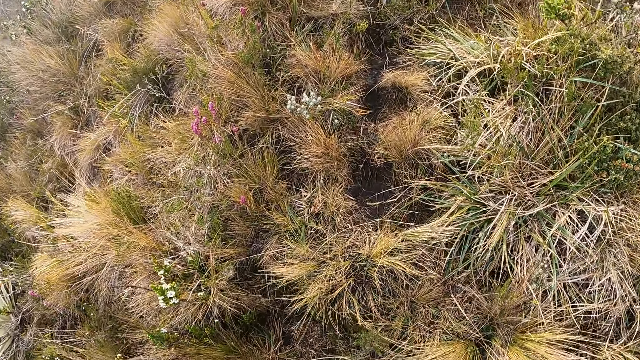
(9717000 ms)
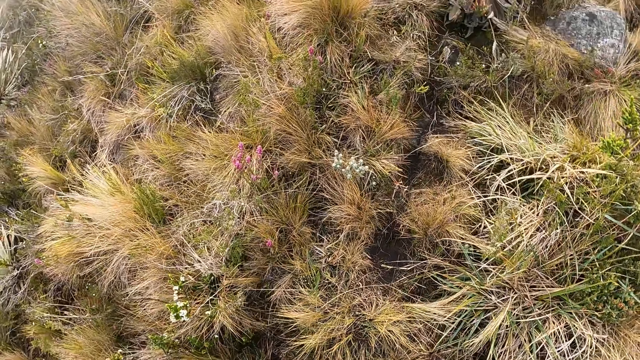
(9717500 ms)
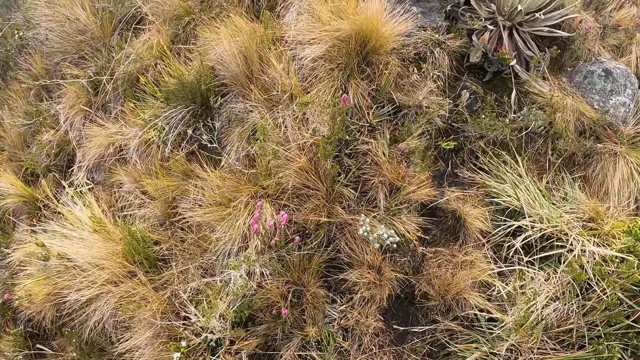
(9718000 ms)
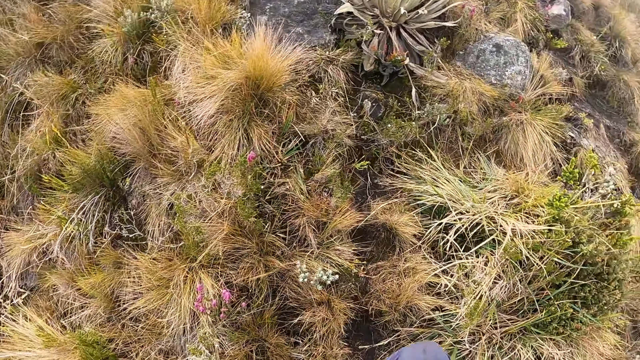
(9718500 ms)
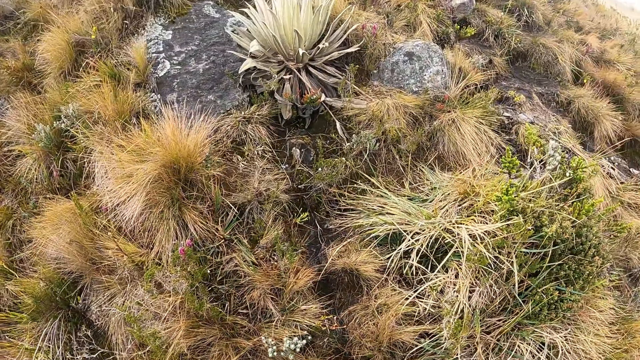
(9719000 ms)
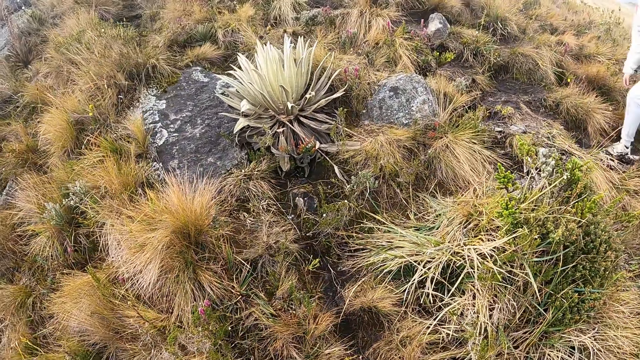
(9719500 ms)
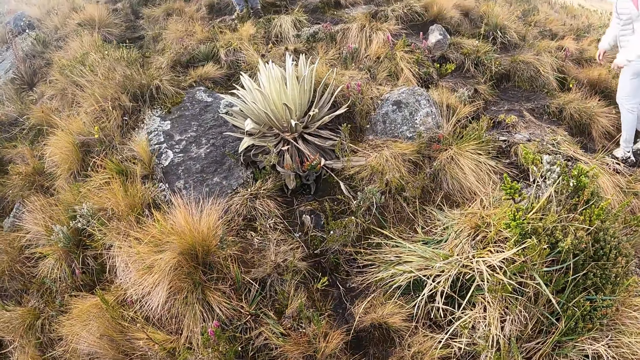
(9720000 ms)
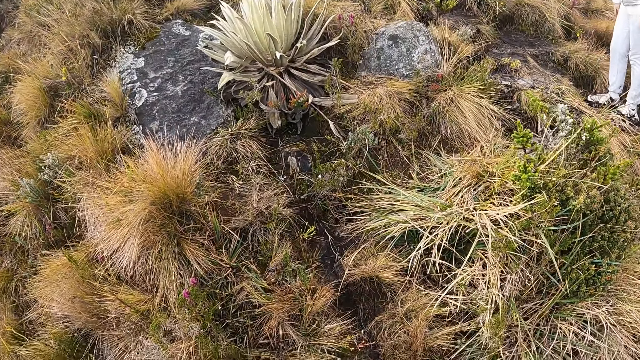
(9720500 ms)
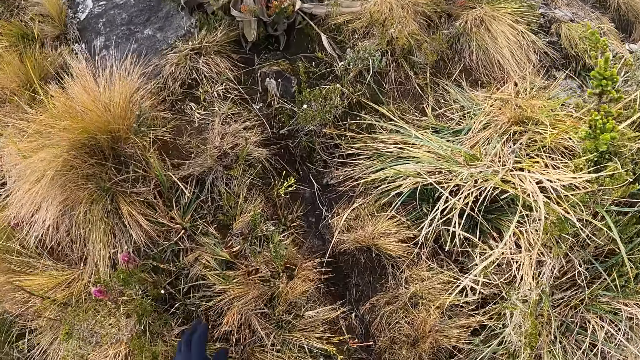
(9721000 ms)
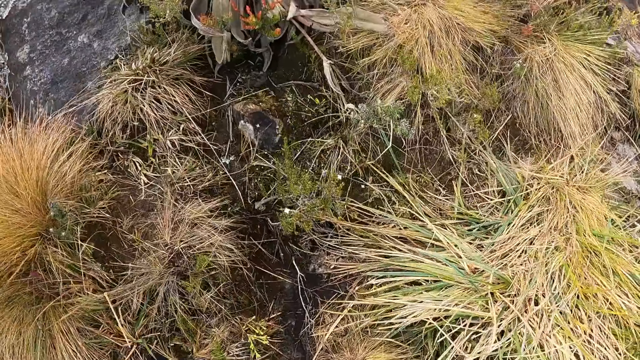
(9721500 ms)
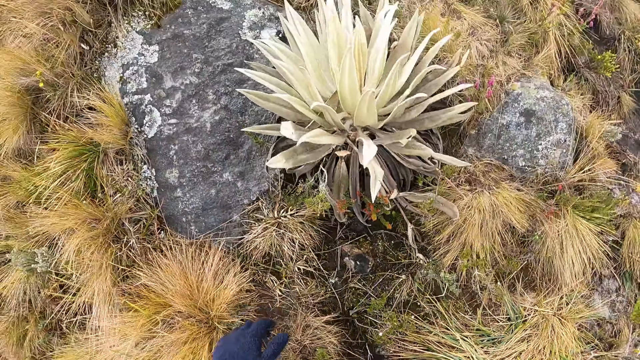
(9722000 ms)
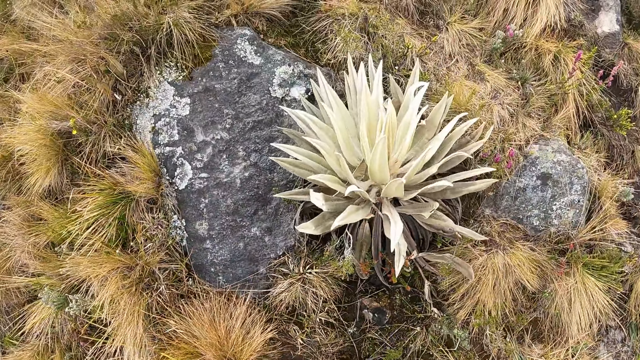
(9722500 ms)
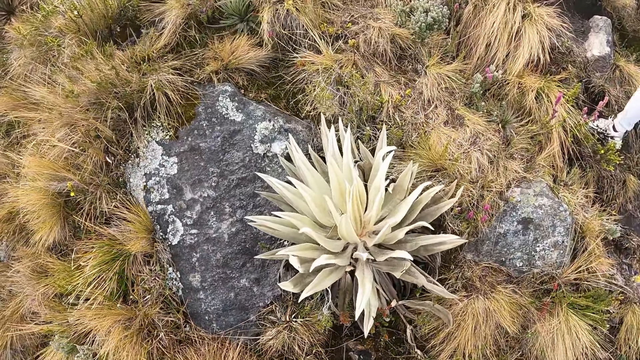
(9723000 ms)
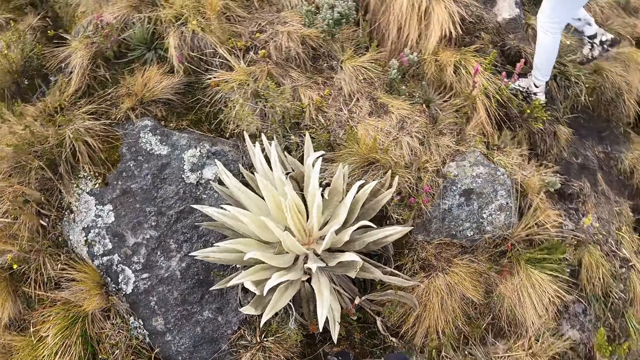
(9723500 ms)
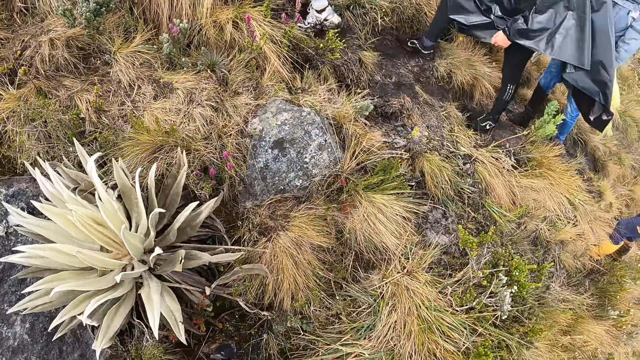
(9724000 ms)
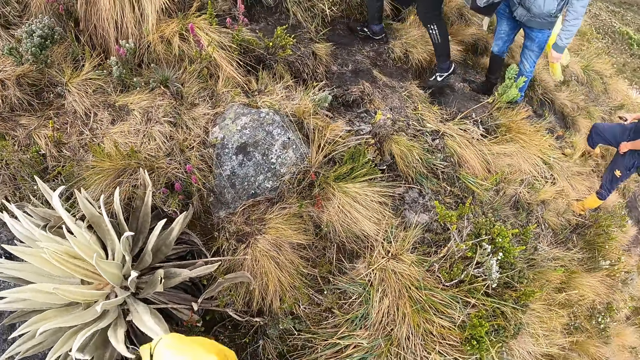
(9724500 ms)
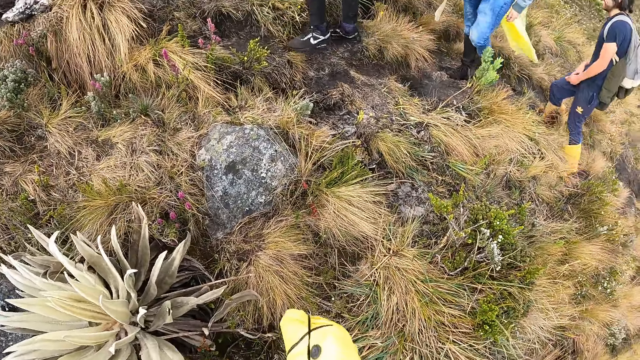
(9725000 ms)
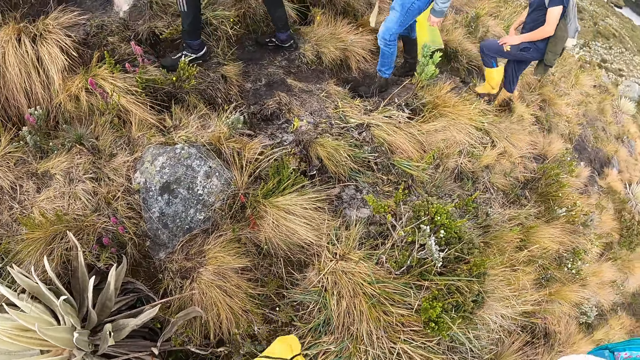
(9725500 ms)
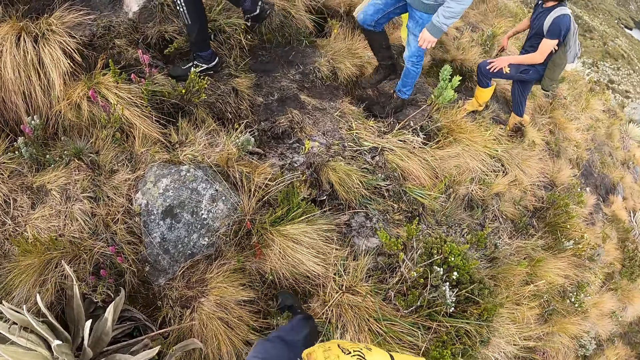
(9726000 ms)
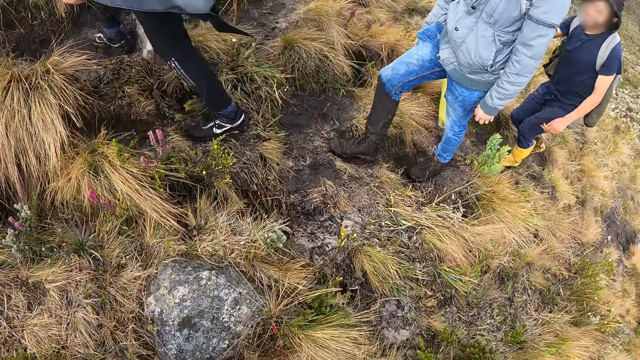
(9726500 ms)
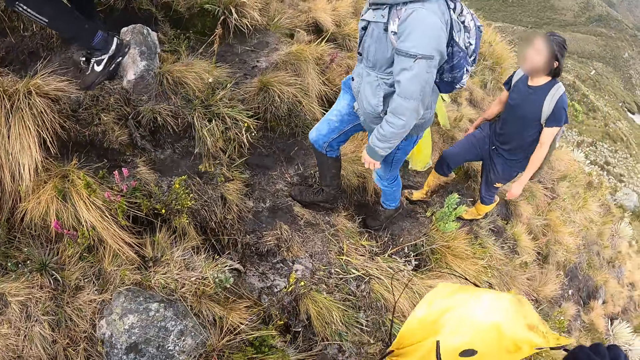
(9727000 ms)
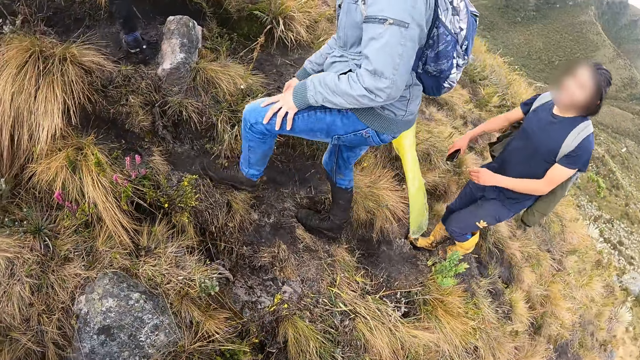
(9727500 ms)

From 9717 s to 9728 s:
The camera wearer climbs up the mountain. They stare around. They touch the ground. They look around.

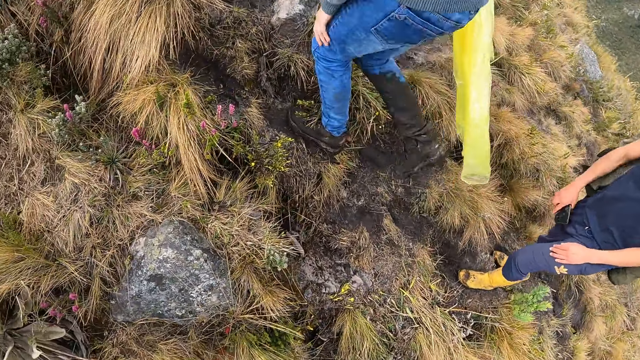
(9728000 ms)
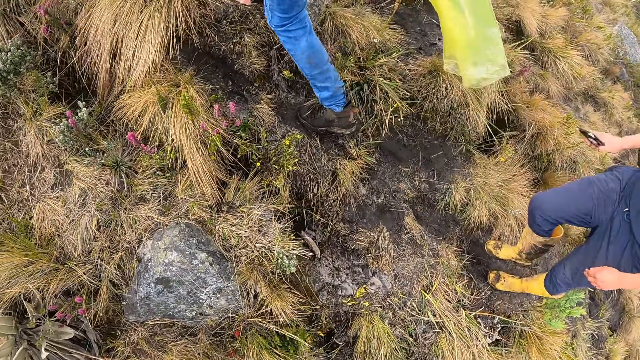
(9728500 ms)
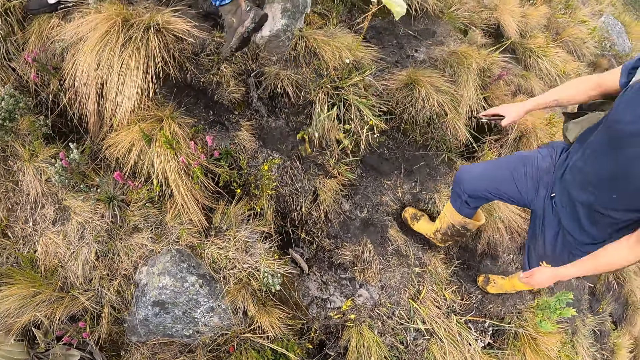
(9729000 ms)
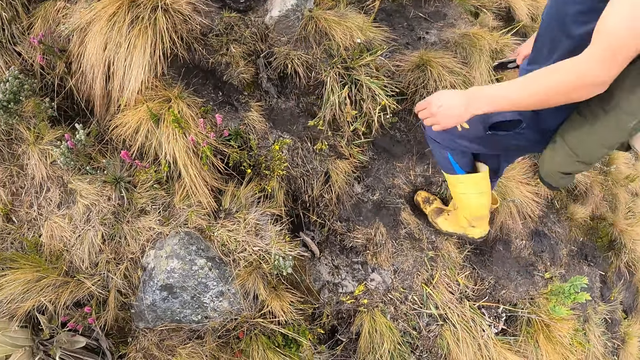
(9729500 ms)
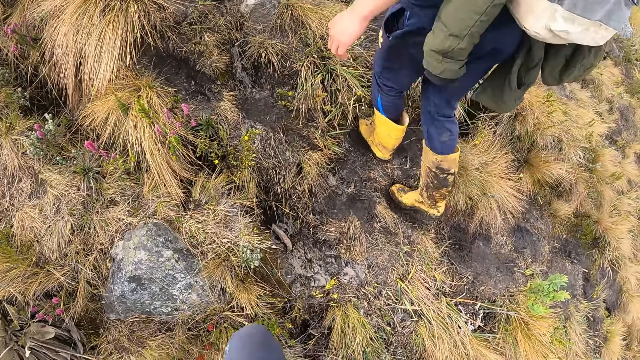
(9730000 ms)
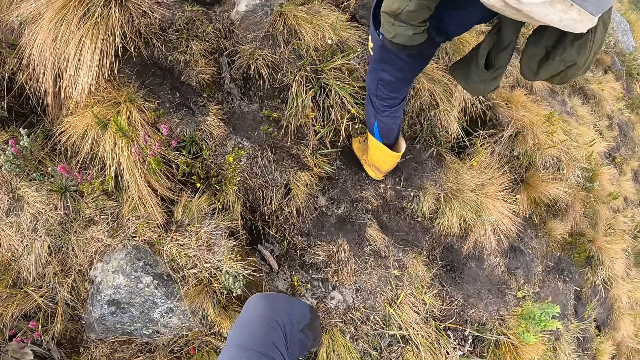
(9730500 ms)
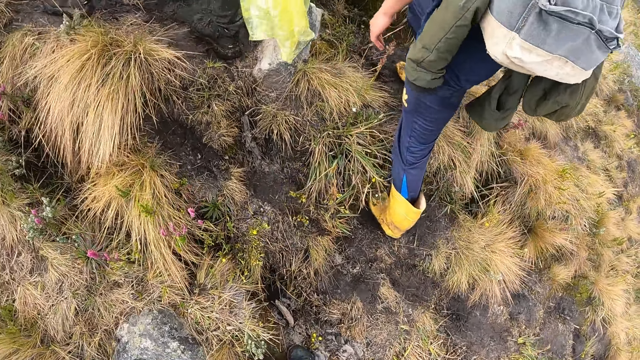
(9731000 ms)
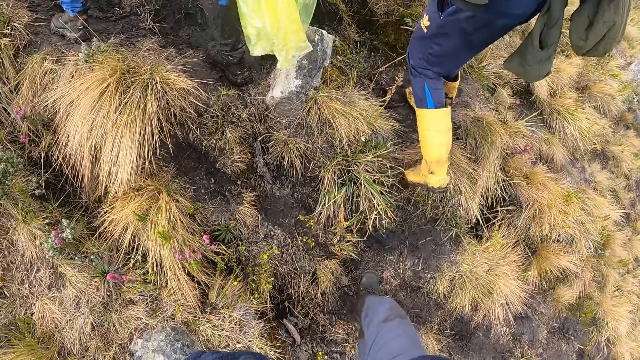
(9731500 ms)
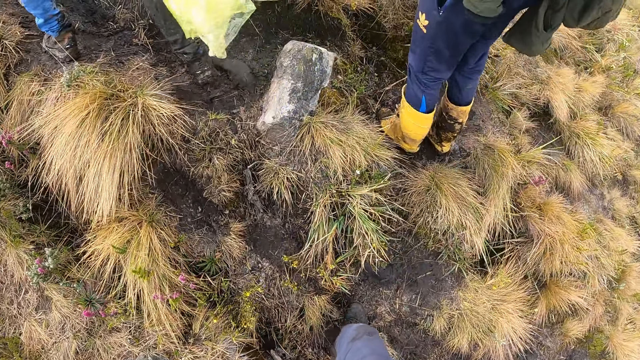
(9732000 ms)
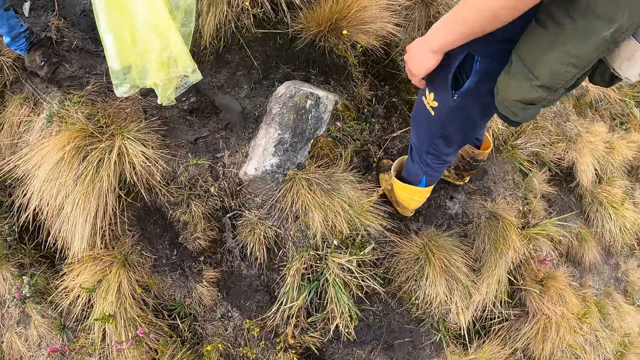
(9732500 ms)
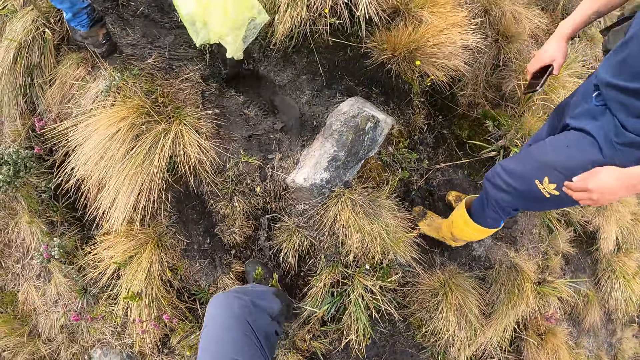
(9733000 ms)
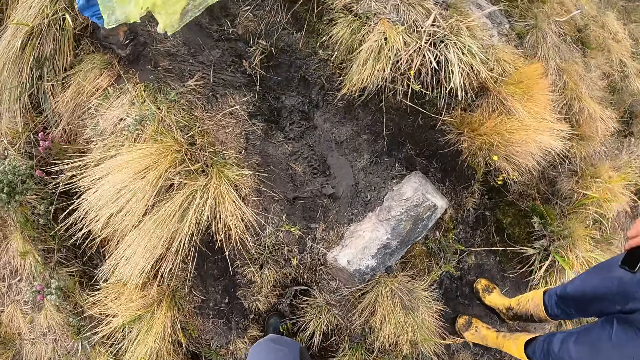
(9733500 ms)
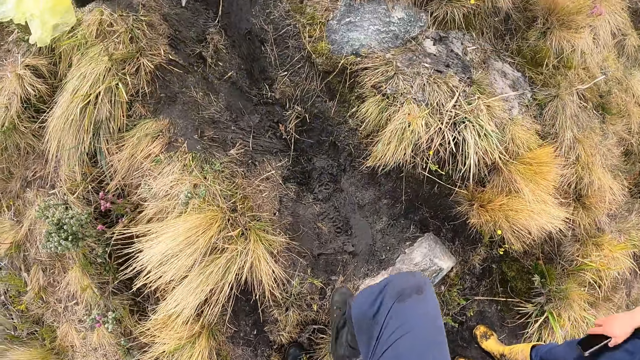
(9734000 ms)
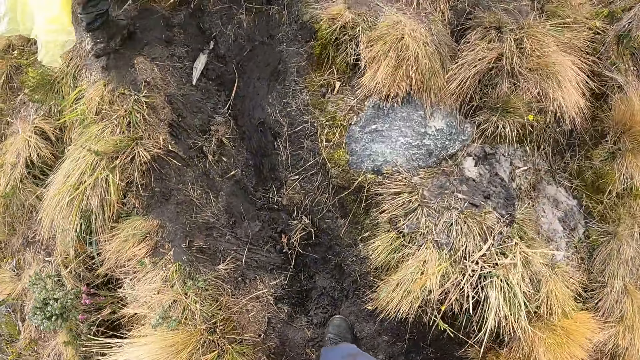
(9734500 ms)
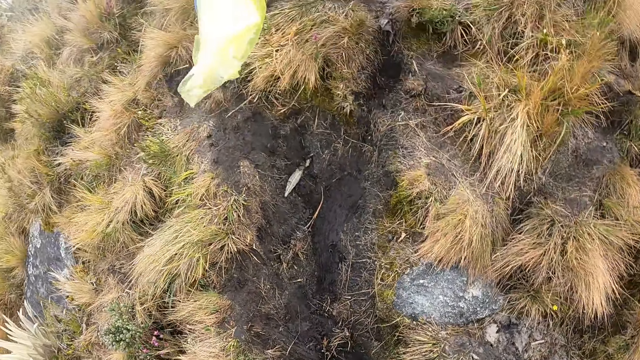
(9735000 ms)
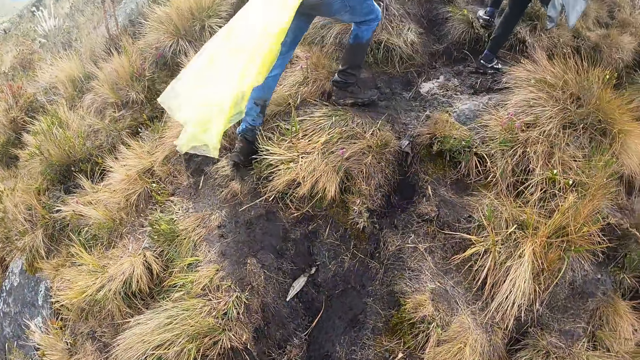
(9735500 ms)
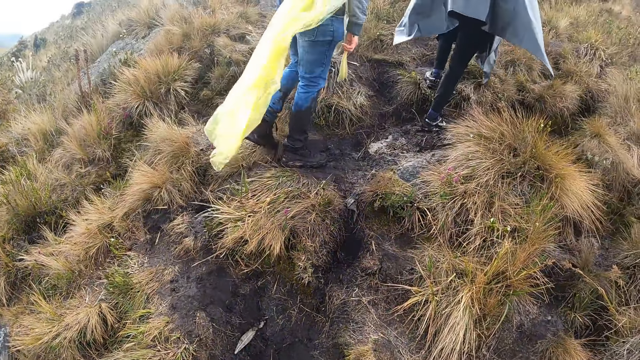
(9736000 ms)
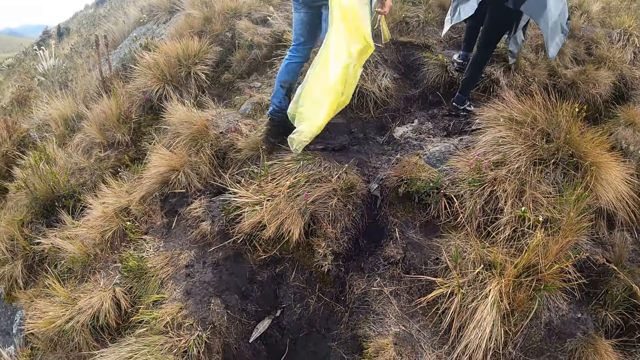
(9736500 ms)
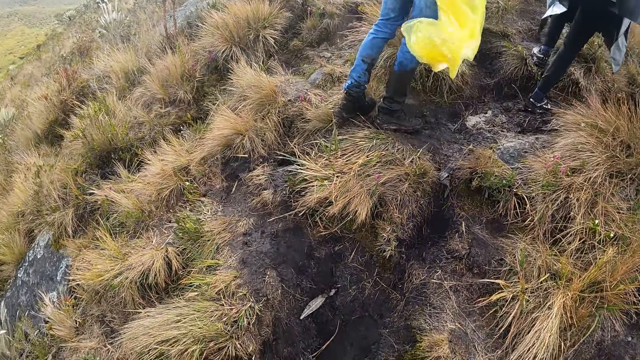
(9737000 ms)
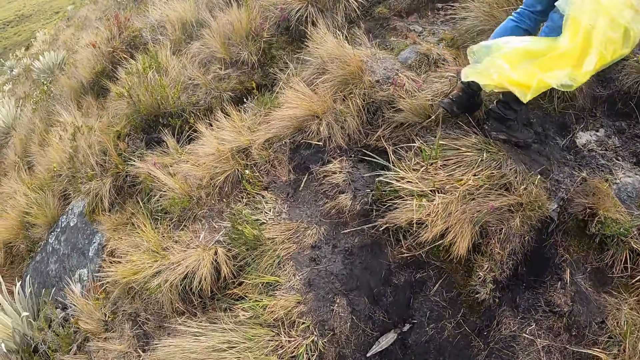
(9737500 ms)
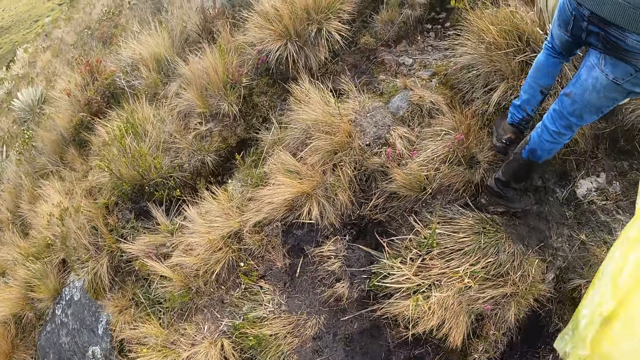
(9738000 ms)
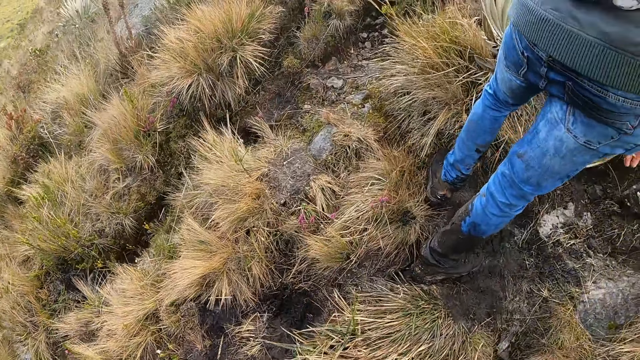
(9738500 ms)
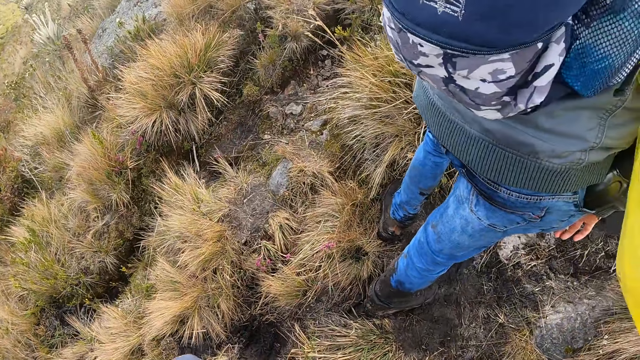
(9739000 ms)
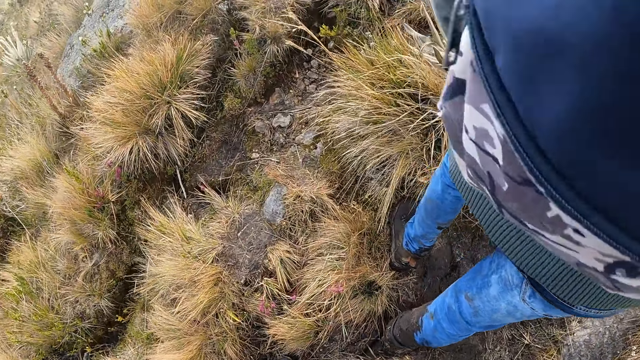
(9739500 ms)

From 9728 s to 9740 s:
The camera wearer climbs up the mountain.
